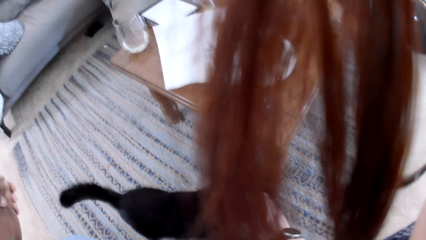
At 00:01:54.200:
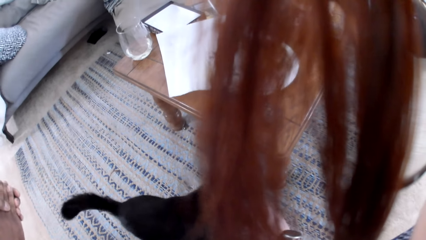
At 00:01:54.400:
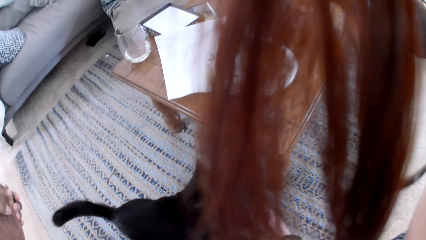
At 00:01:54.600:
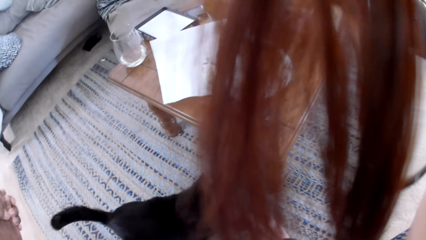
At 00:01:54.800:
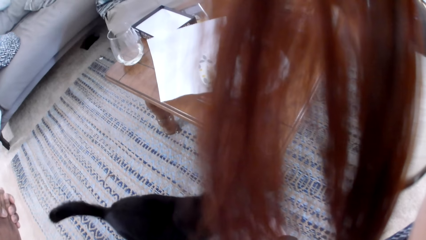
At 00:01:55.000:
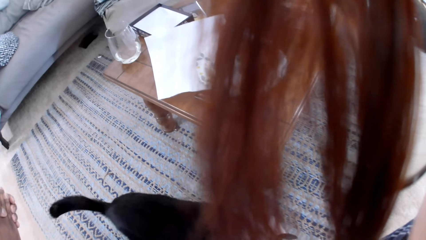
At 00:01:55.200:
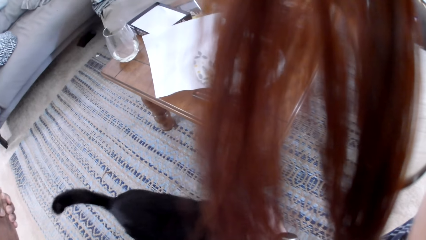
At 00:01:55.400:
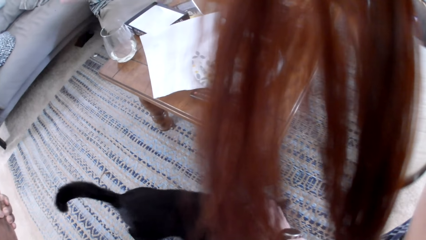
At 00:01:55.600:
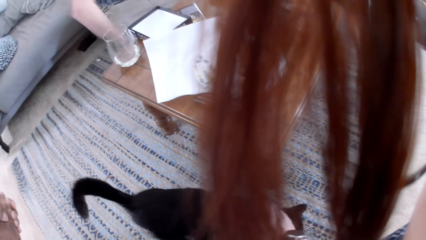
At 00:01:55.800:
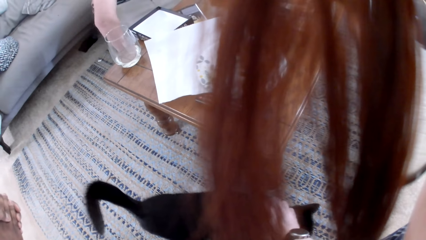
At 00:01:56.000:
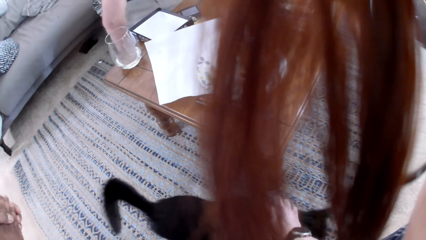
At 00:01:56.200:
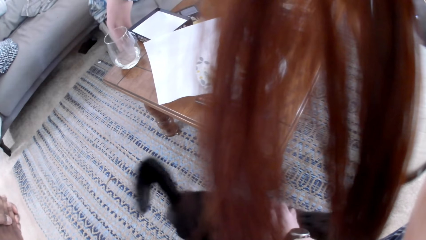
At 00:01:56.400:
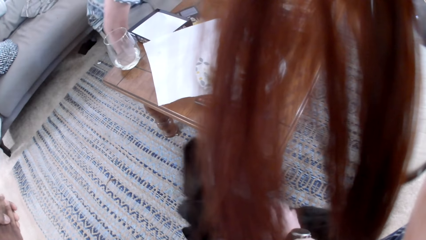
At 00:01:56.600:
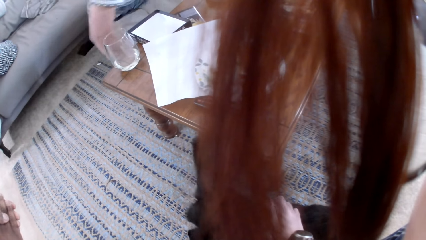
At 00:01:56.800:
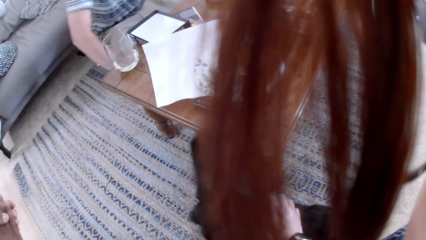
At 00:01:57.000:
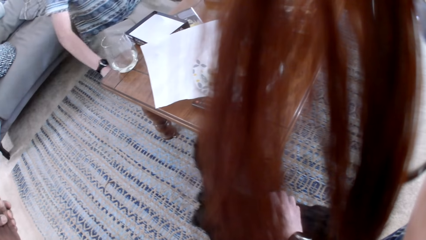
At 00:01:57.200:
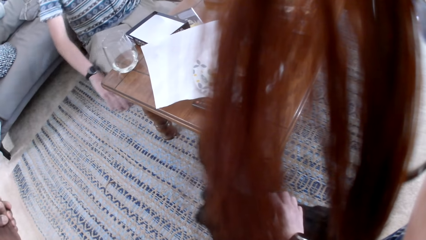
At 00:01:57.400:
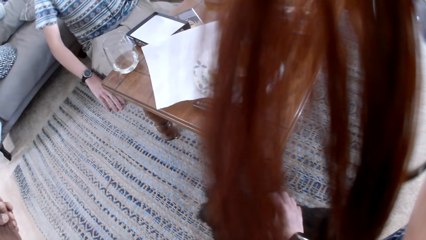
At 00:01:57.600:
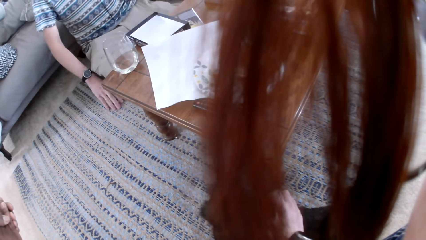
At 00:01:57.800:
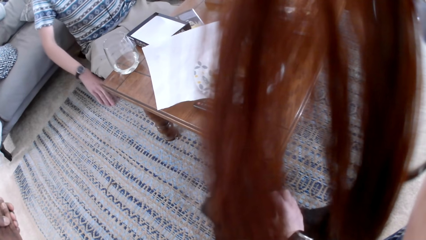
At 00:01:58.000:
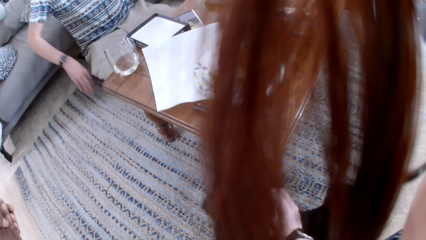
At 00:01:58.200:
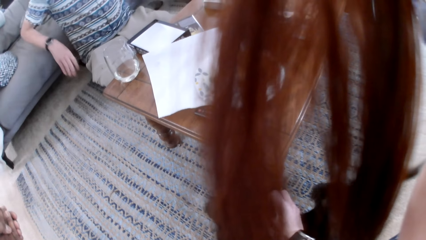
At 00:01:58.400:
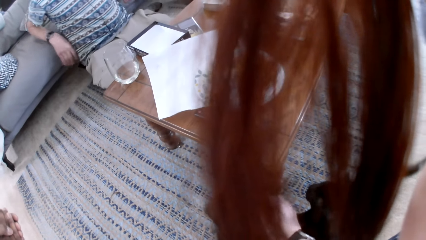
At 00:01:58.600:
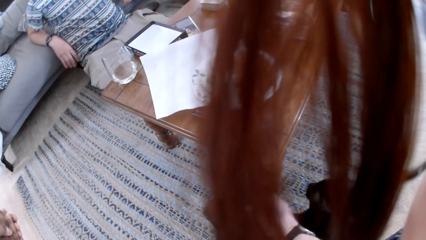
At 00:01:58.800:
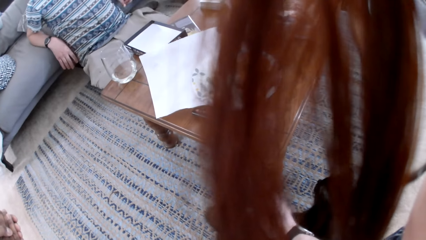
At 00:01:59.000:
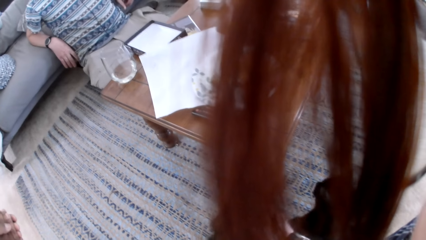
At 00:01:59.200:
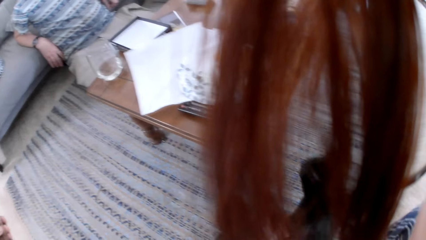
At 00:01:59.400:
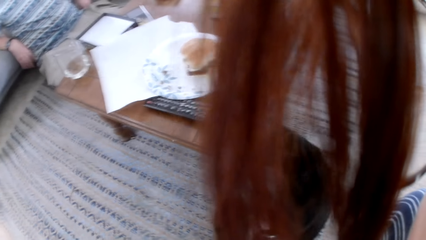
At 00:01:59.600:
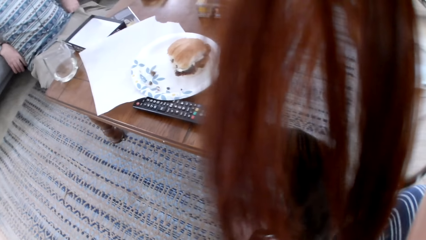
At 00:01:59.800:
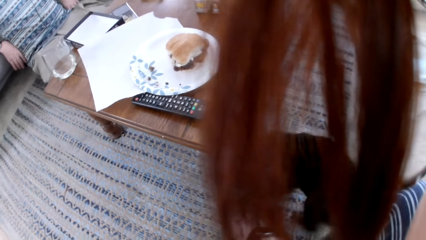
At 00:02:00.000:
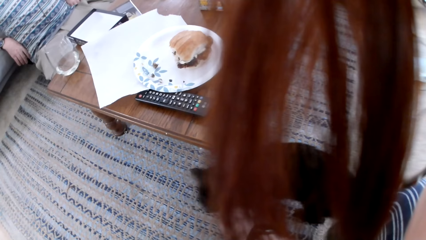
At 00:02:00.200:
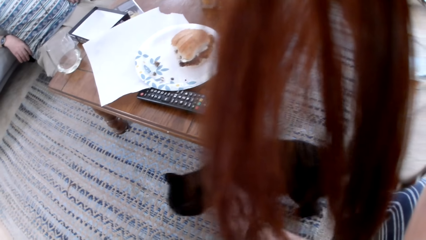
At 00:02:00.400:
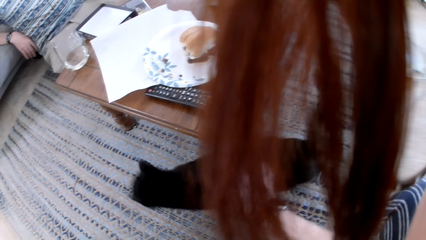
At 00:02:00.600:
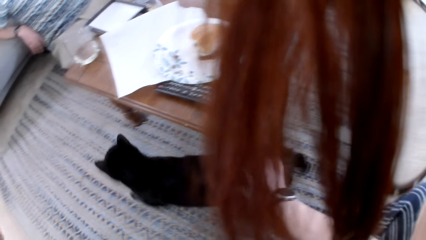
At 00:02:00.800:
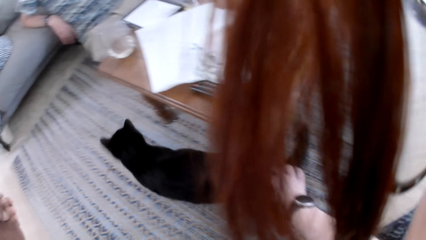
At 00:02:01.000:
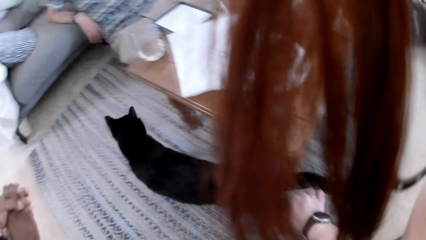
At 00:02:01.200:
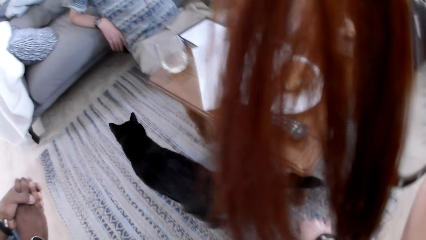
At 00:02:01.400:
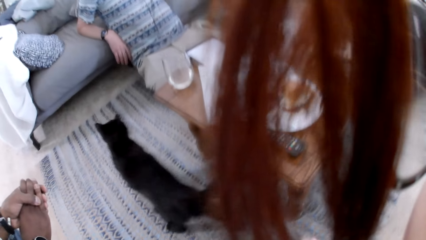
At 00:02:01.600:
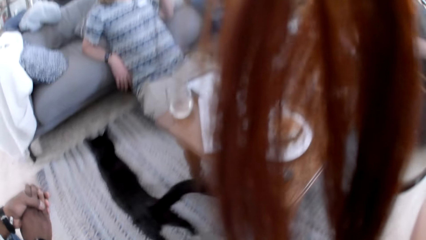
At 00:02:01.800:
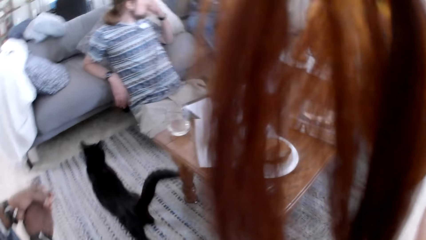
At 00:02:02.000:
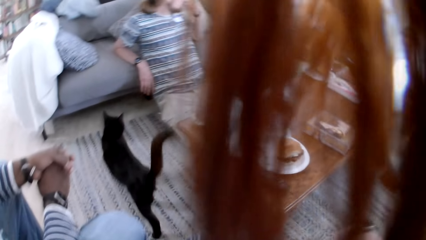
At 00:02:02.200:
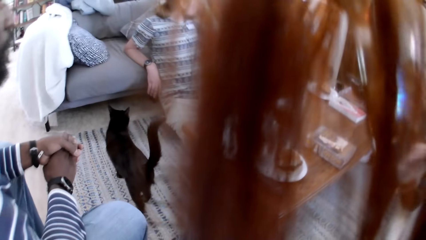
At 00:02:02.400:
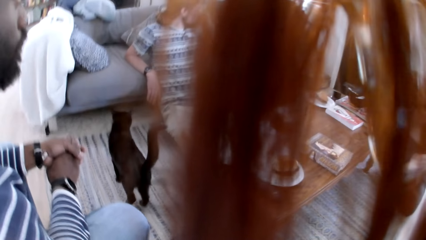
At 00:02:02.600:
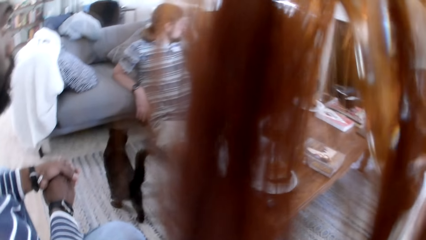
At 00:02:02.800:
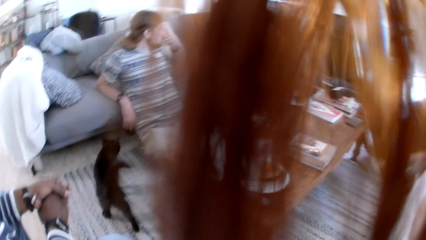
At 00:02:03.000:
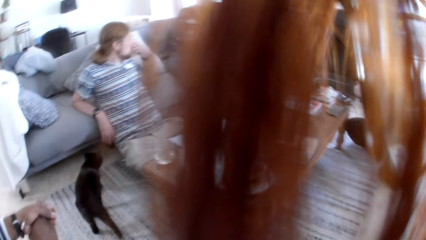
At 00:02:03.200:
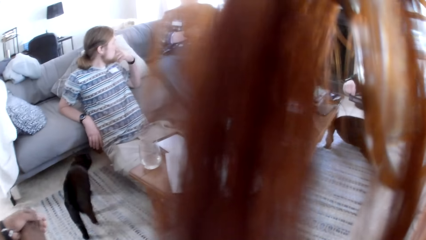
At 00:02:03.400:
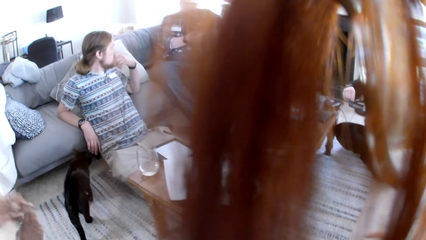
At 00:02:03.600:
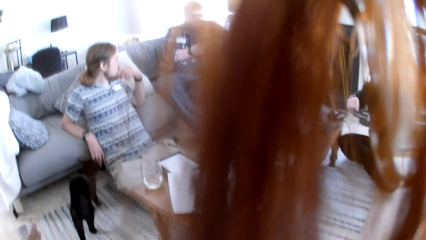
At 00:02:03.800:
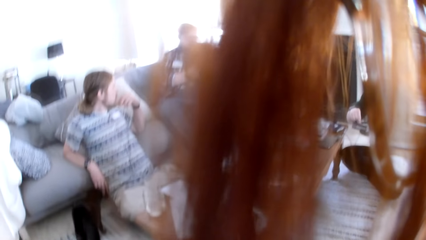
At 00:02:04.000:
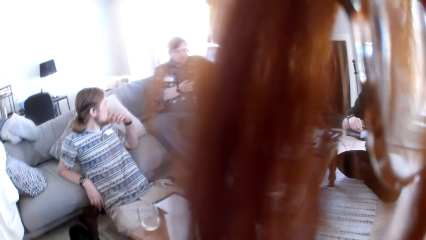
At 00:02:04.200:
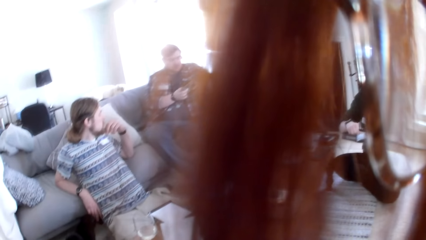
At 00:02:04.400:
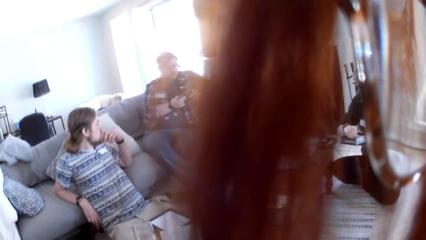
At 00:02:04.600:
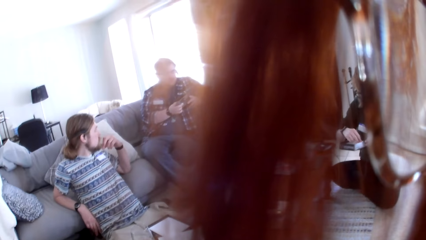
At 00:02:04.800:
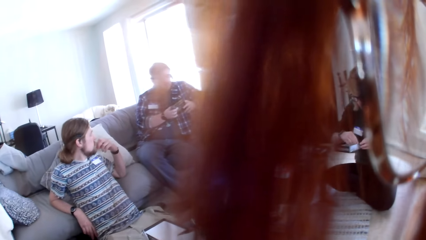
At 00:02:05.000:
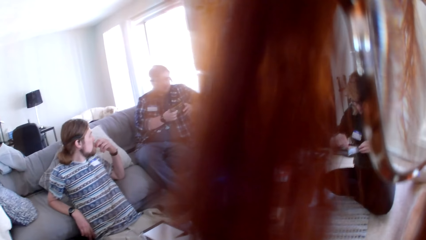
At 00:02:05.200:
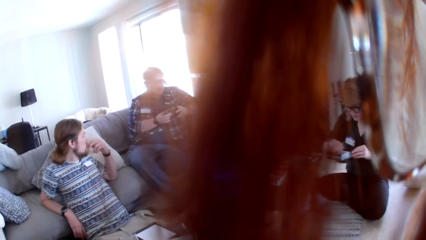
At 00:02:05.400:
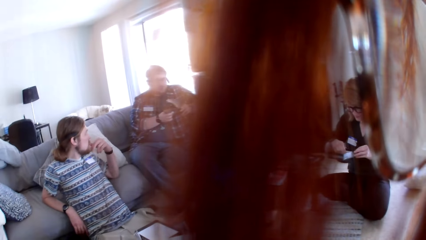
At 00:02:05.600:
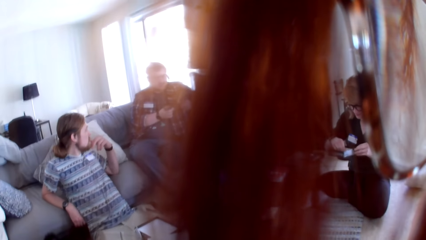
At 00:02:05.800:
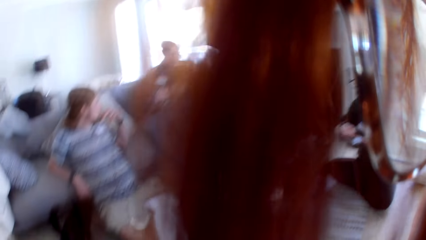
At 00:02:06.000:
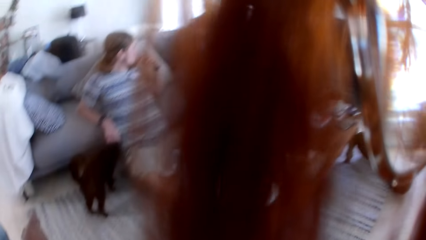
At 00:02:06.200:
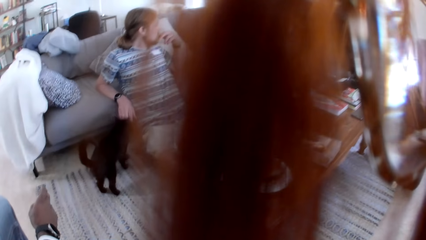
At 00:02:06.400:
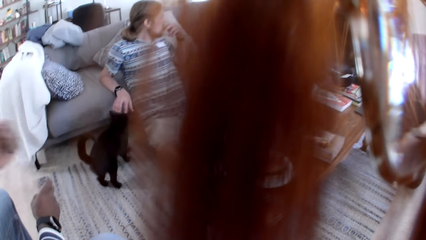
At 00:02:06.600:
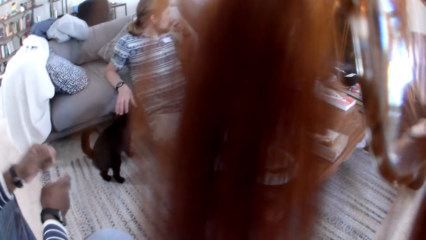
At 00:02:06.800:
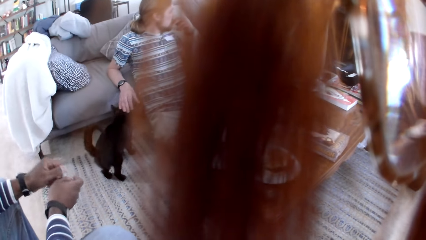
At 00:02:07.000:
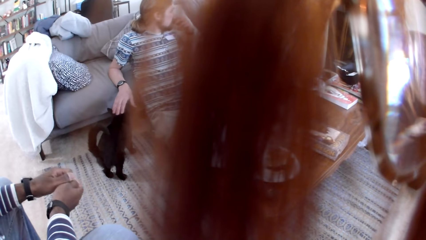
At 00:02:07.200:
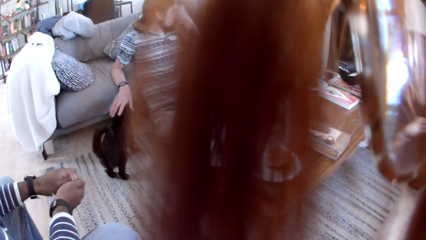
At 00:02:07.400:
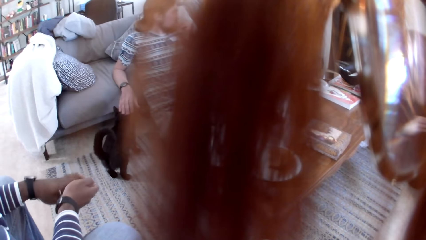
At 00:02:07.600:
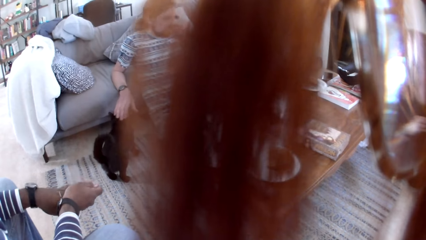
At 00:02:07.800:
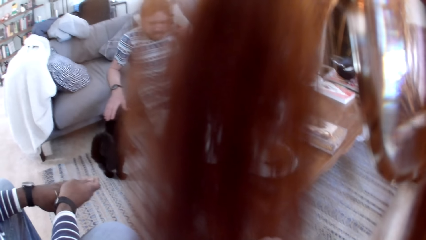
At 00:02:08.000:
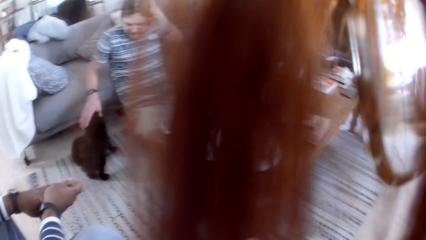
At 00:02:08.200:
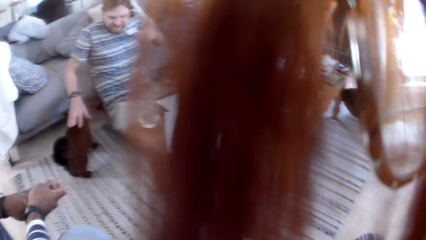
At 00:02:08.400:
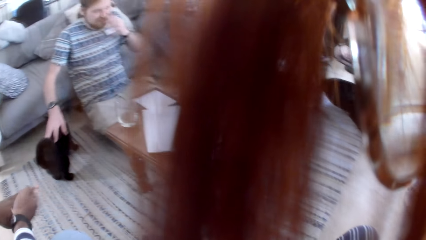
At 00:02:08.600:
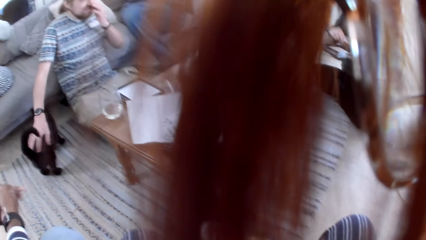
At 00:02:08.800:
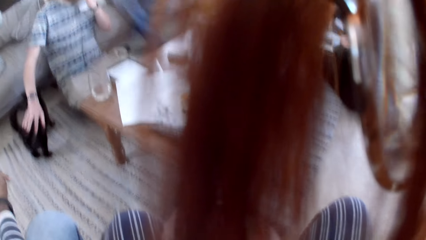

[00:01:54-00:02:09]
The camera wearer plays with a cat. A man sits on the floor. The camera wearer cuddles the cat with her right hand. Another man reads a book. The first man plays with the cat.
